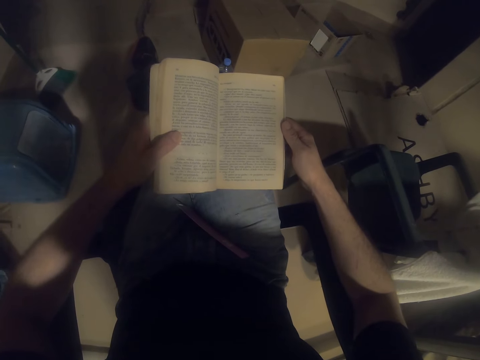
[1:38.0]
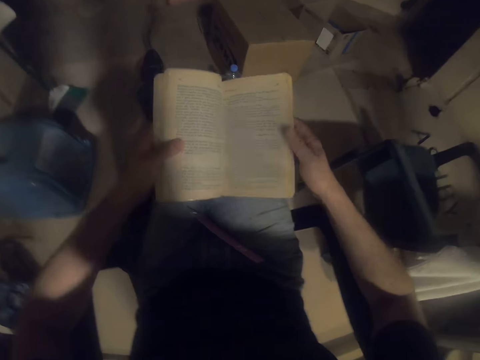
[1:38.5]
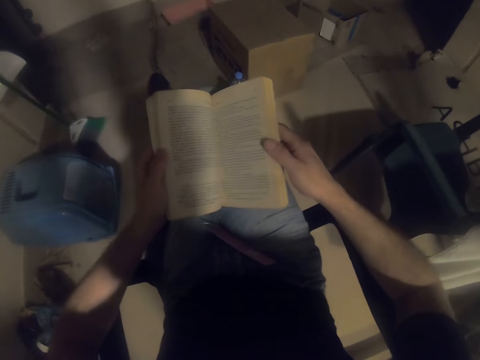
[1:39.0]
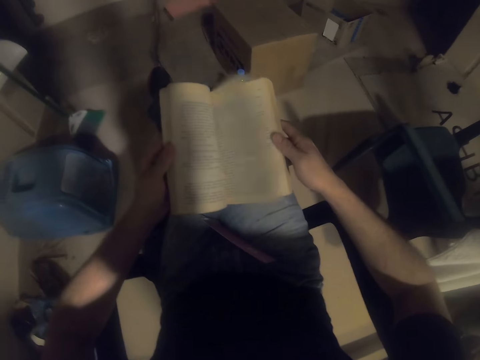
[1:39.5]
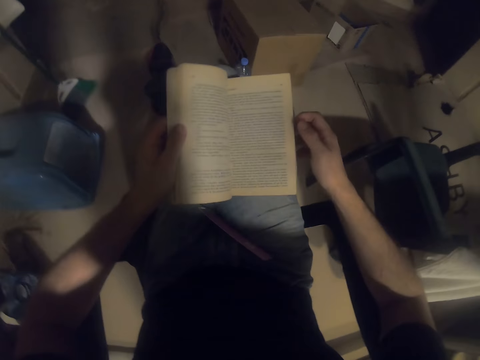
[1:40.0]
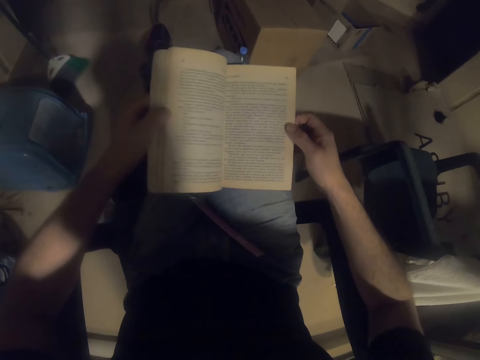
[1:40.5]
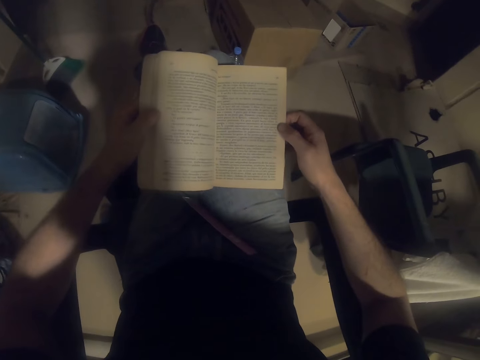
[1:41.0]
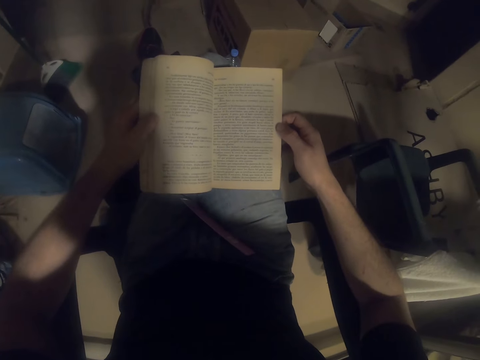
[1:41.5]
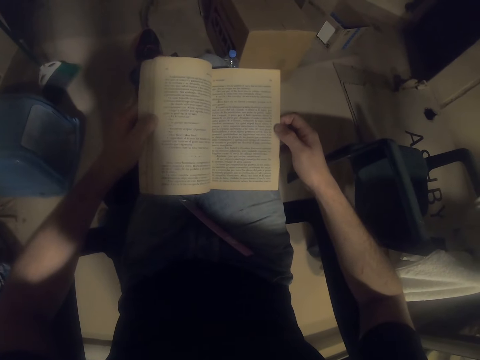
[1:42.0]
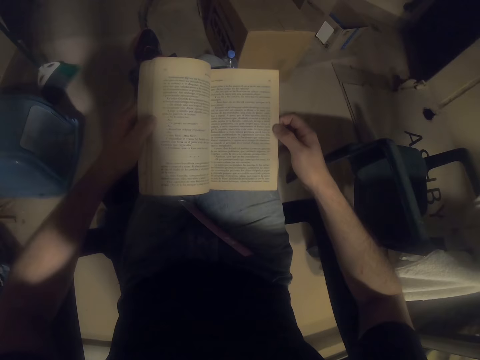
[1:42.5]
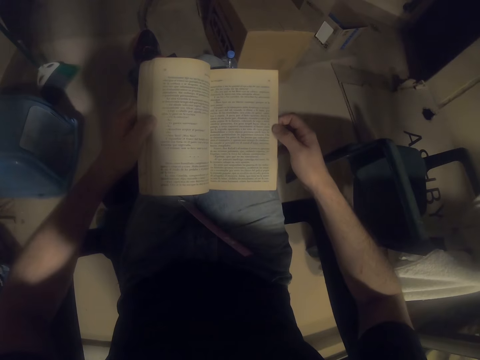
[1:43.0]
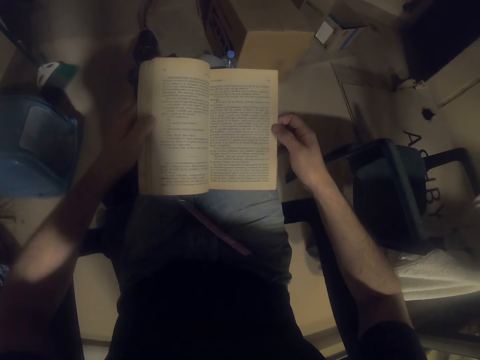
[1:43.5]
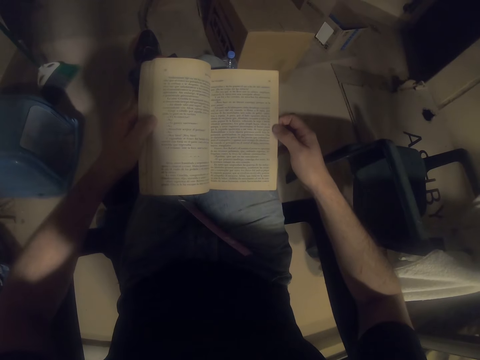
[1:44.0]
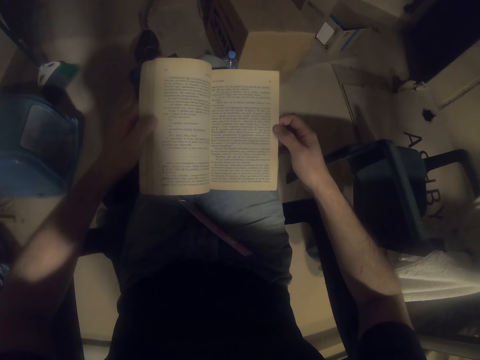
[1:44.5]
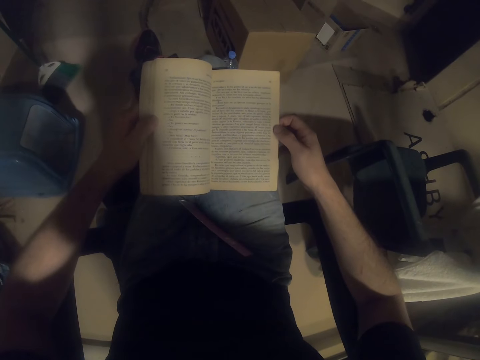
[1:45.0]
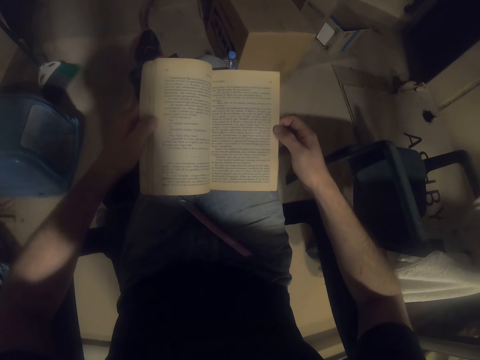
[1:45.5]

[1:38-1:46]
The camera wearer peruses the pages. They hold a book.

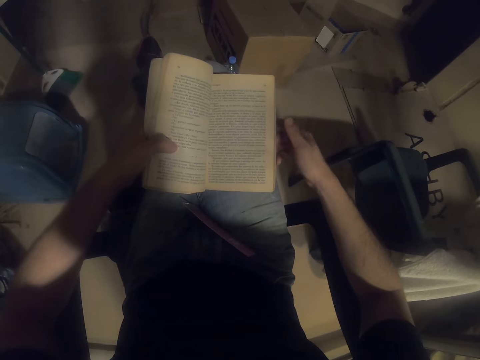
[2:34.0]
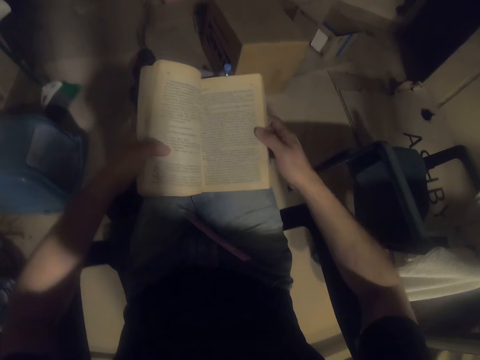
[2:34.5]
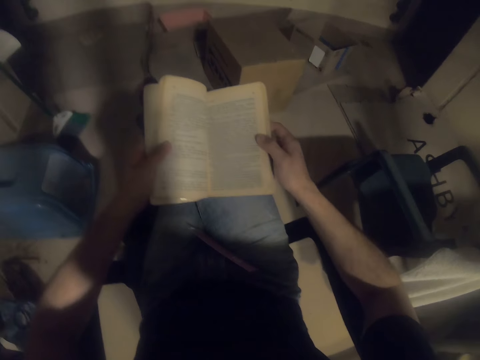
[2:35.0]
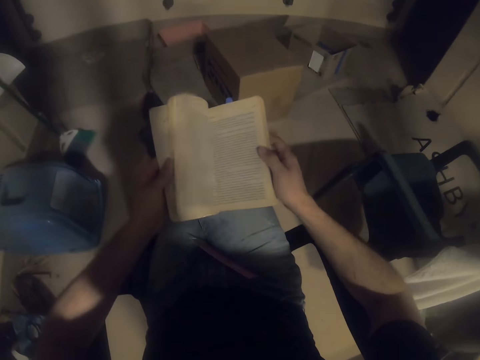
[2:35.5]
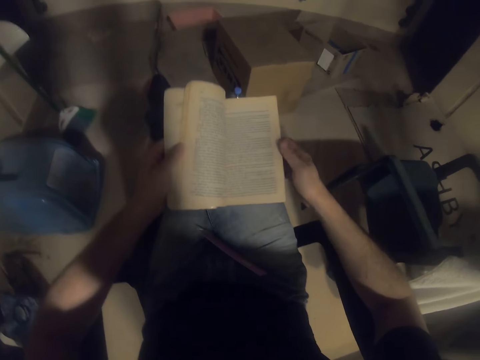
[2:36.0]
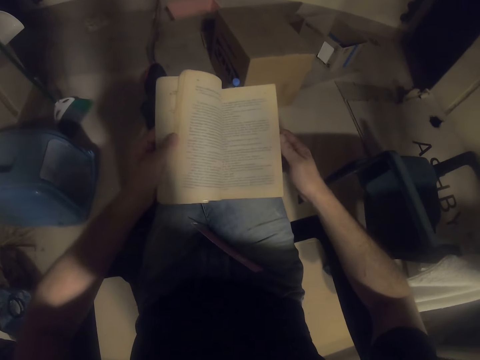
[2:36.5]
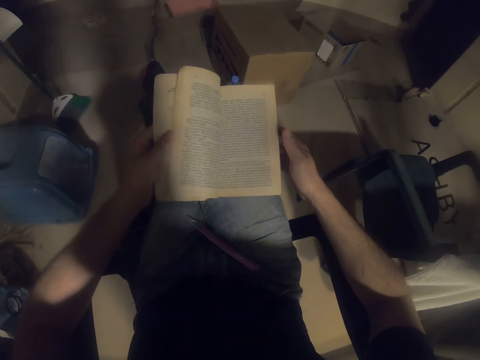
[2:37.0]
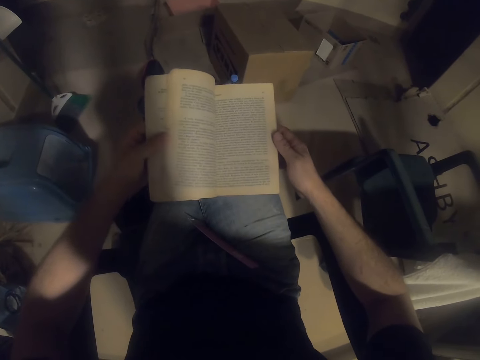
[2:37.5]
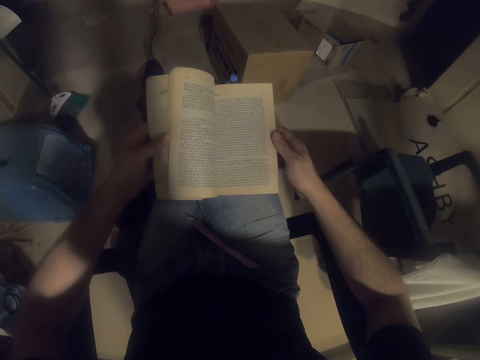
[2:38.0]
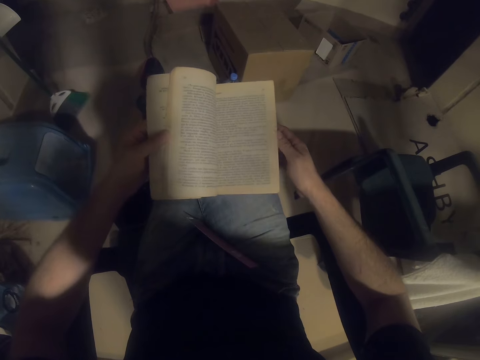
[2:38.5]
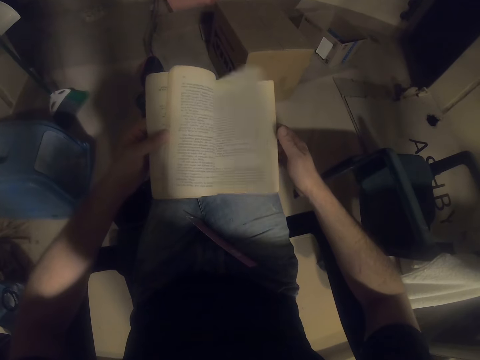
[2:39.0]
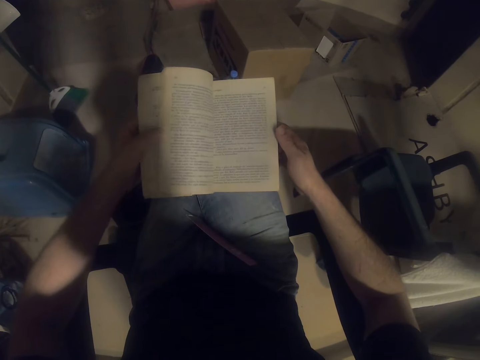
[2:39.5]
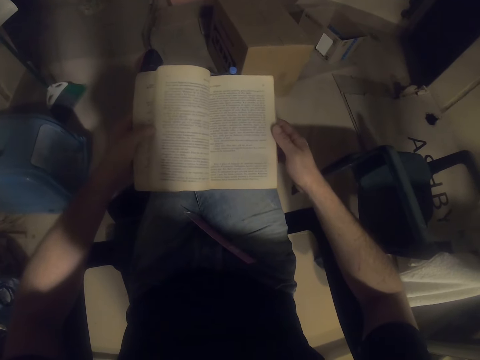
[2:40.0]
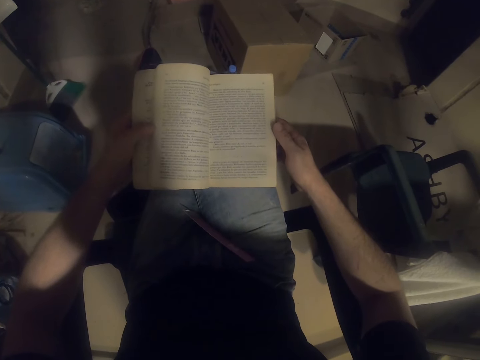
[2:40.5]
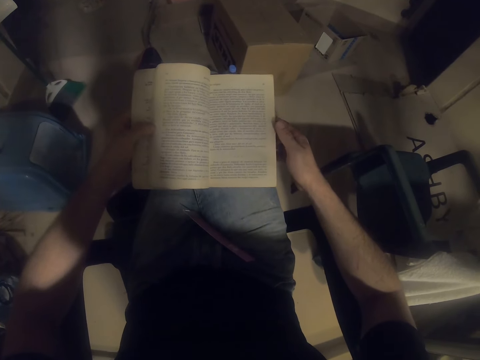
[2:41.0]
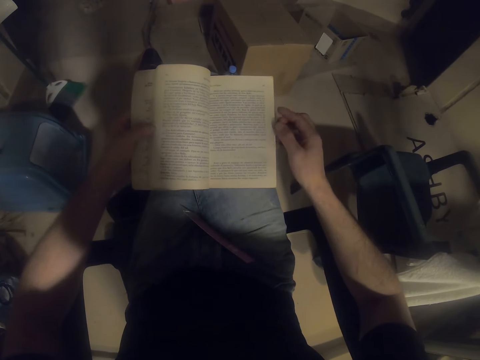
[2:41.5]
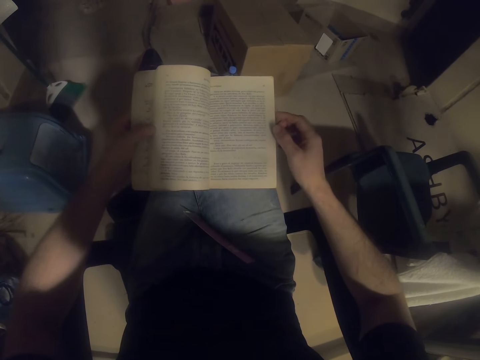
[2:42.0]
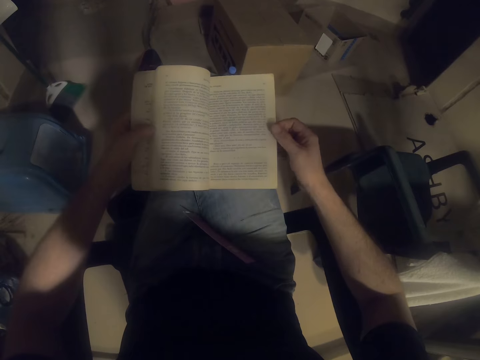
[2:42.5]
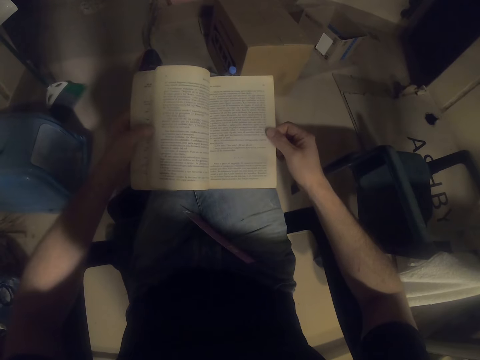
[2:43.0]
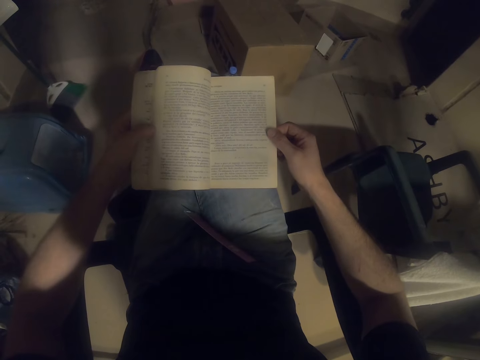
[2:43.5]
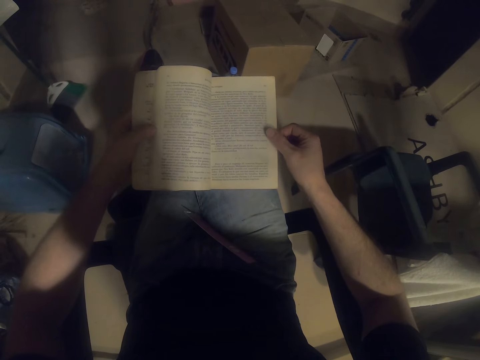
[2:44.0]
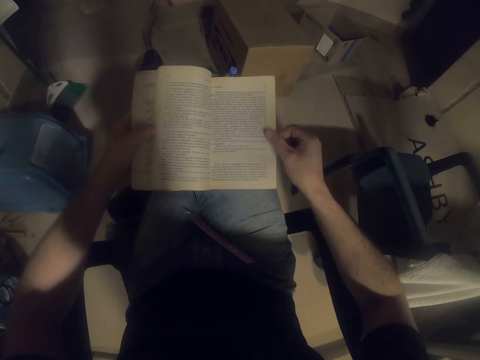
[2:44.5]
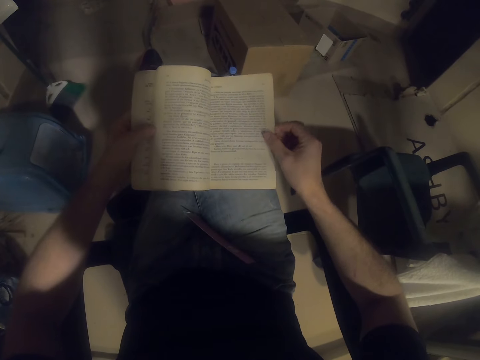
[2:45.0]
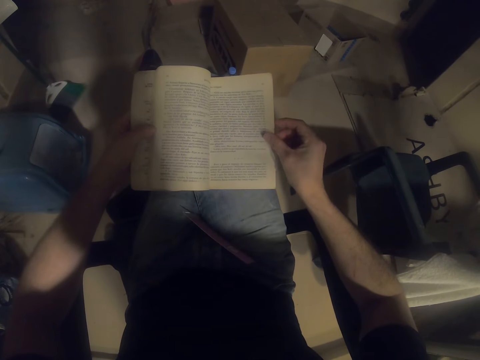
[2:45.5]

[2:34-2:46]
The camera wearer flips the book's pages. They read the book.

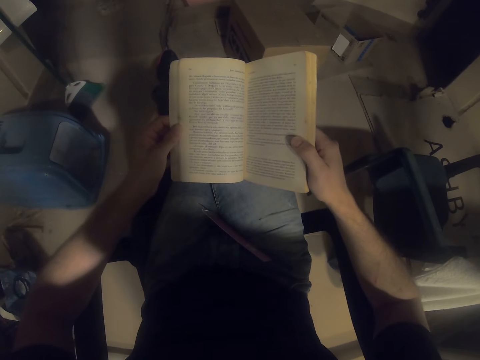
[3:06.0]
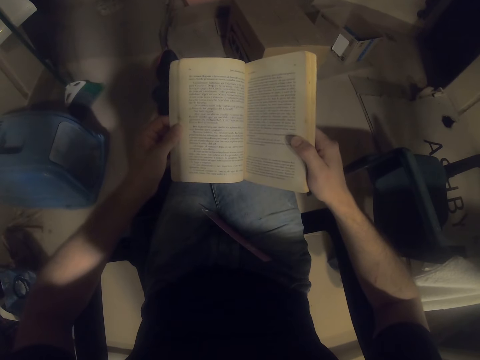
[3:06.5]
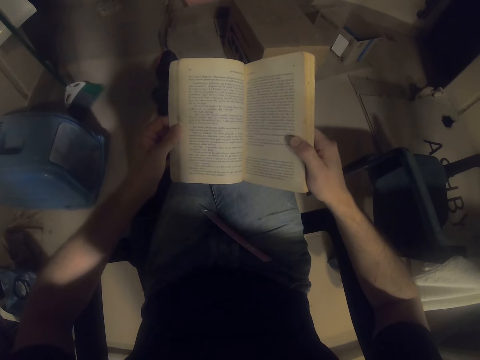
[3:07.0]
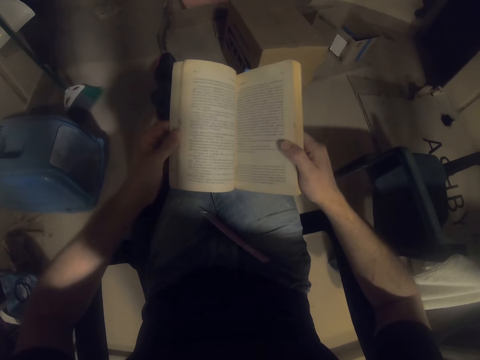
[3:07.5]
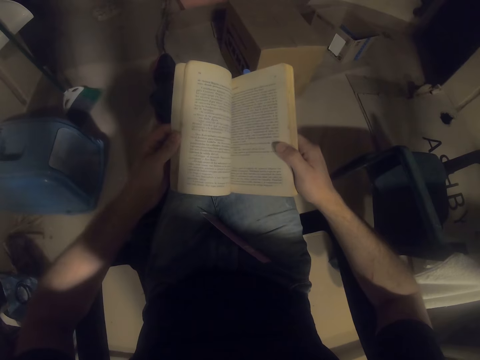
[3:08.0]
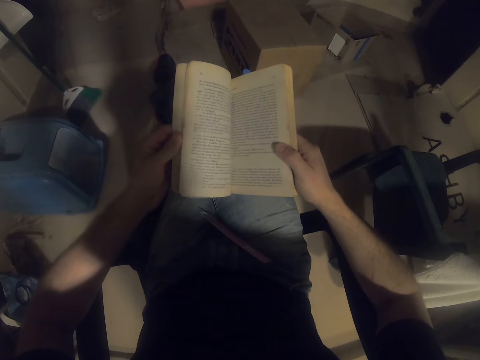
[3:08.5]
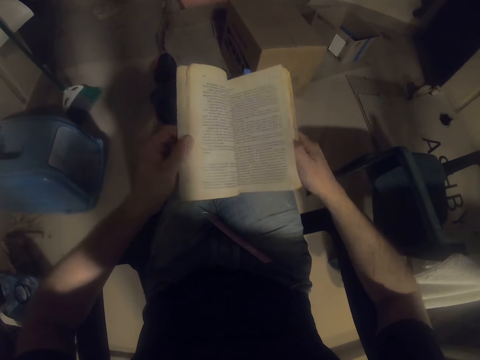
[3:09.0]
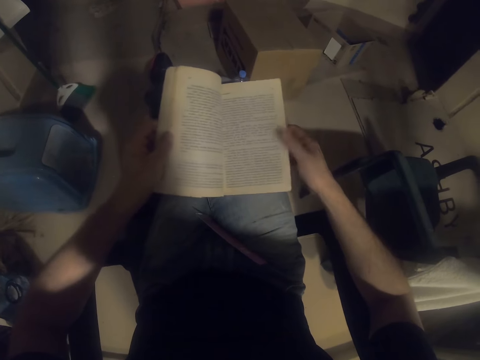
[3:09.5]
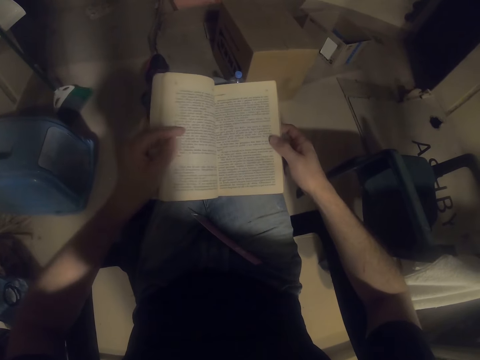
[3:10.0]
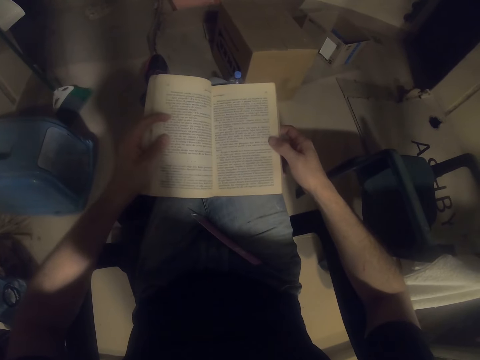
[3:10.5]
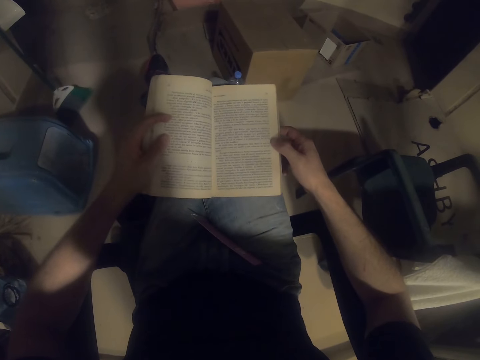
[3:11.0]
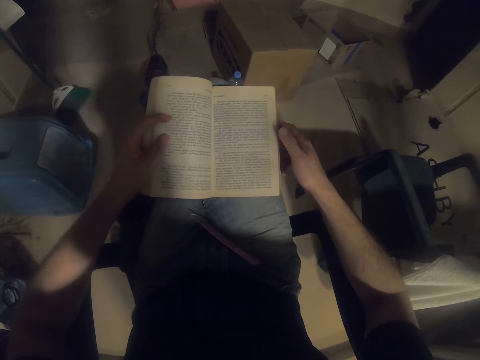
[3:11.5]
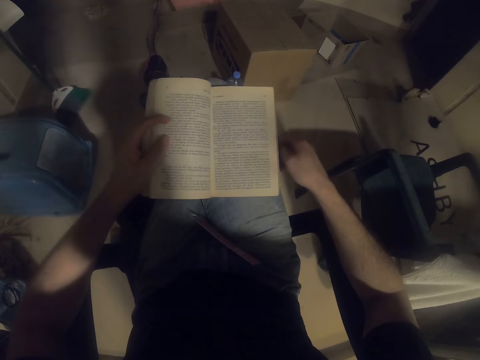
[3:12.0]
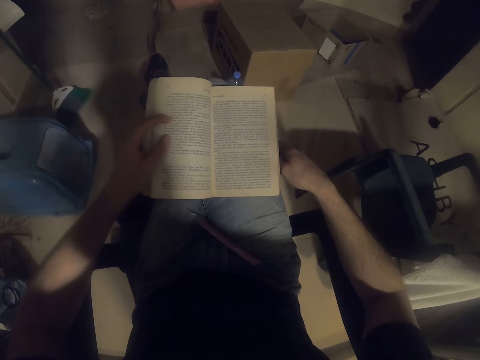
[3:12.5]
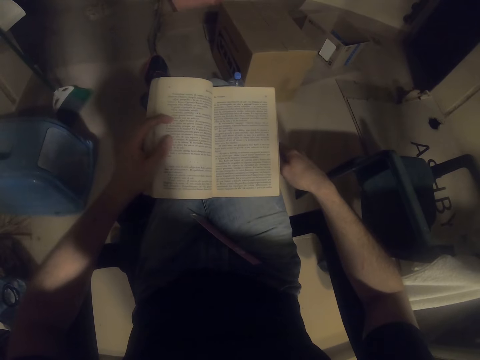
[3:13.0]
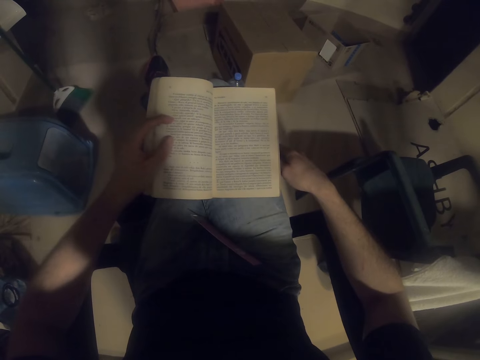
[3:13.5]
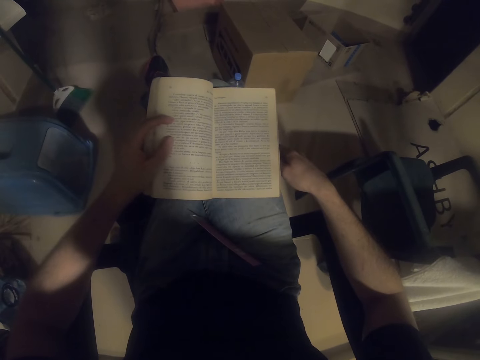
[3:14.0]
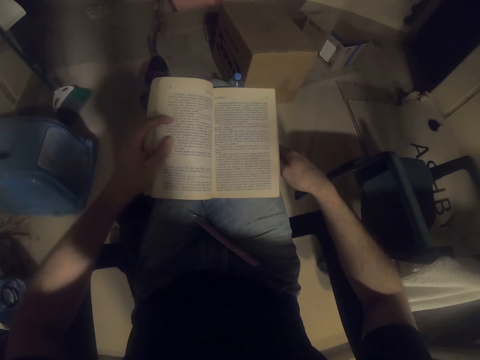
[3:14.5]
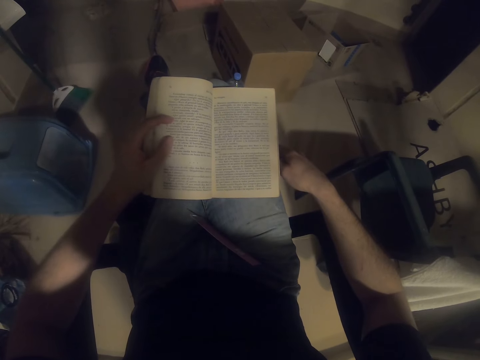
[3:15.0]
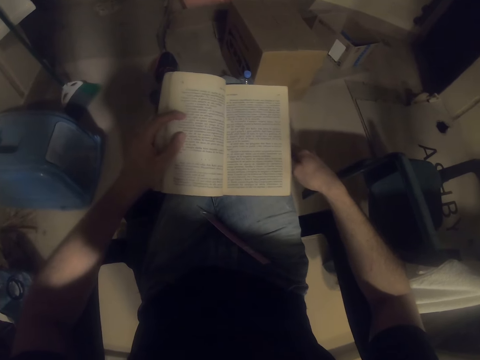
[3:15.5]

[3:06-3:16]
The camera wearer flips the book's page. They read the book.
